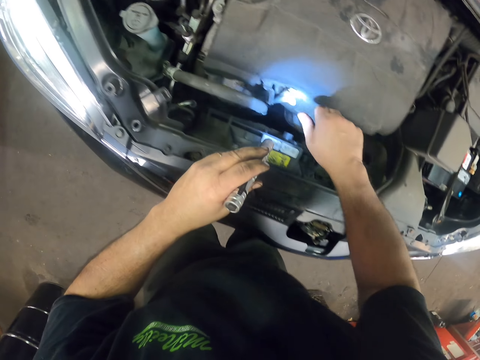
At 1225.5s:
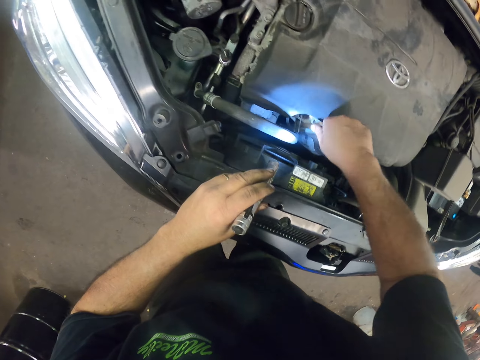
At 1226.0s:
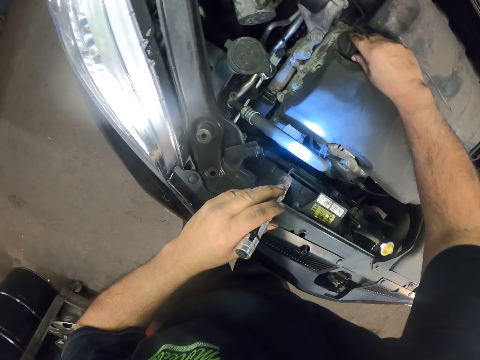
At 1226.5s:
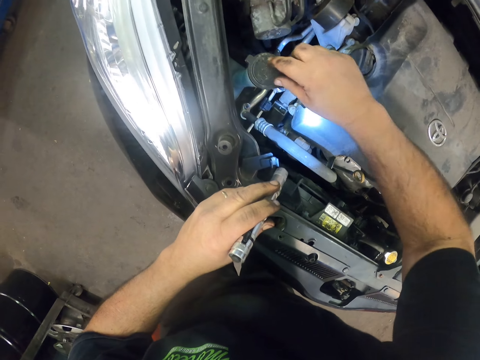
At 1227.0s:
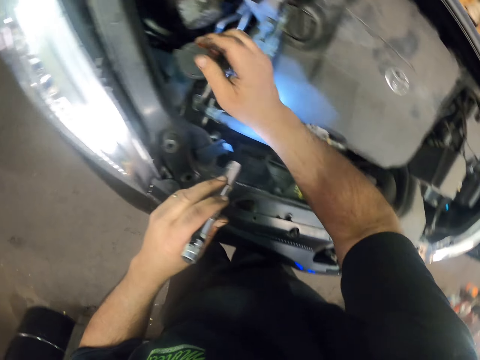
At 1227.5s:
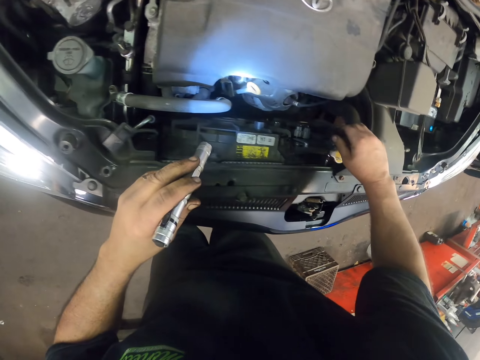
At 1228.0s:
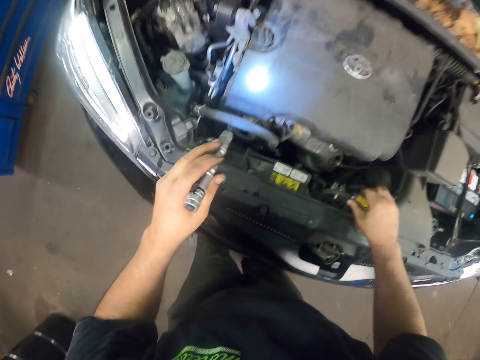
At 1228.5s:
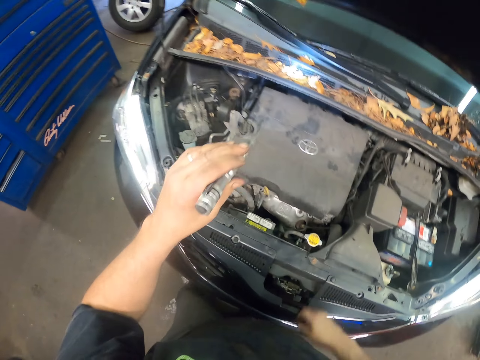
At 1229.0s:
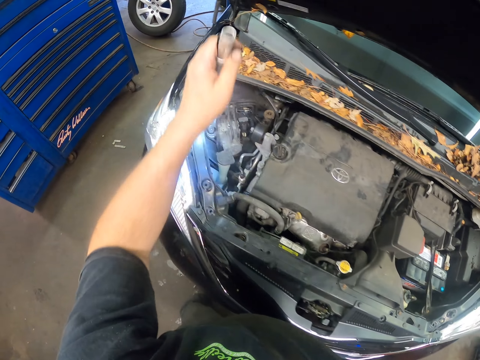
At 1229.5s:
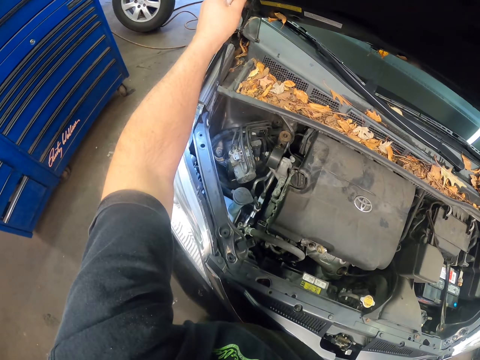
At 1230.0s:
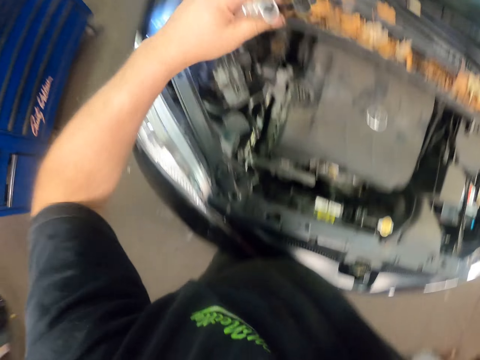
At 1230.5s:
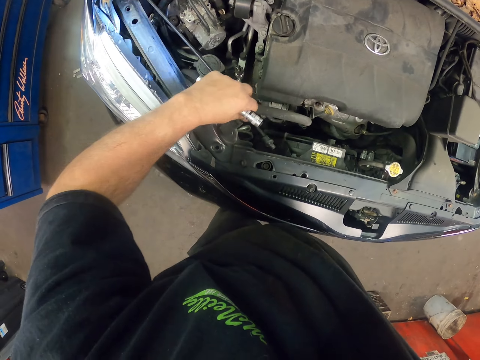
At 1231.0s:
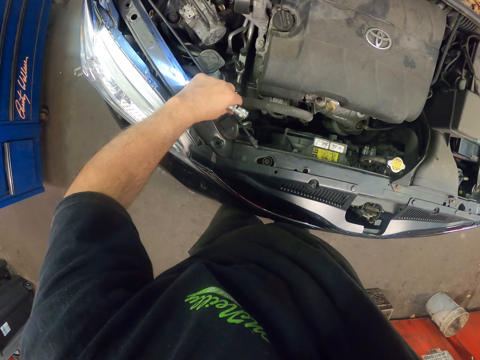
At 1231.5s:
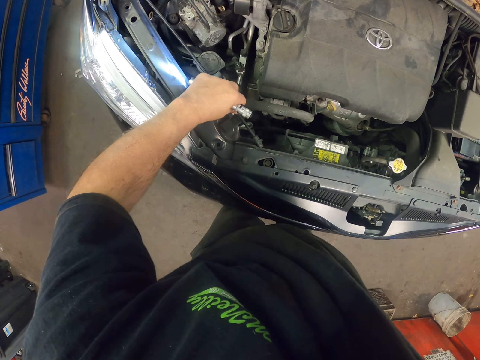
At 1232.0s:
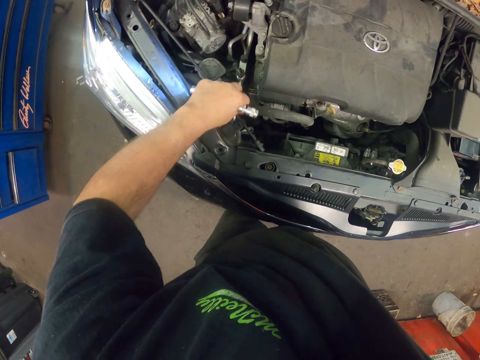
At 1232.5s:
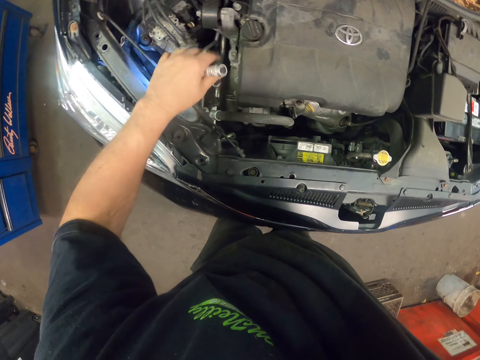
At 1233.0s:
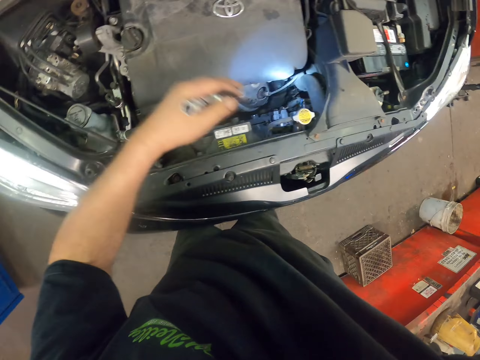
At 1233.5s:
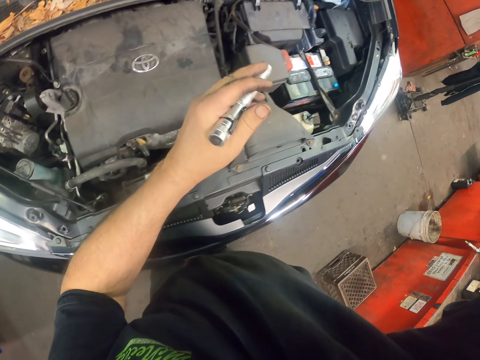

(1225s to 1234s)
The camera wearer closes the bonnet. They hold something.

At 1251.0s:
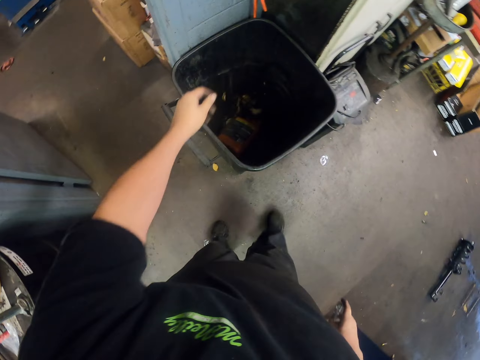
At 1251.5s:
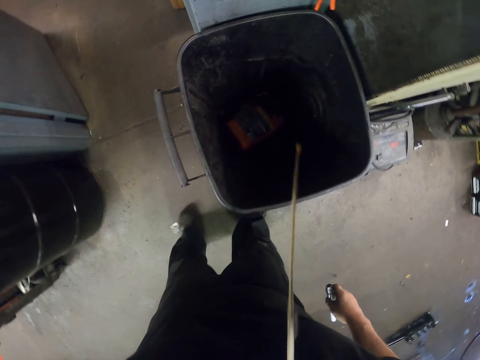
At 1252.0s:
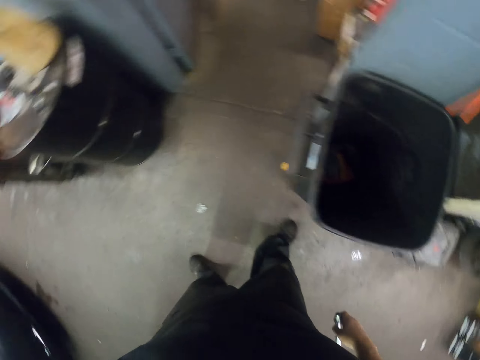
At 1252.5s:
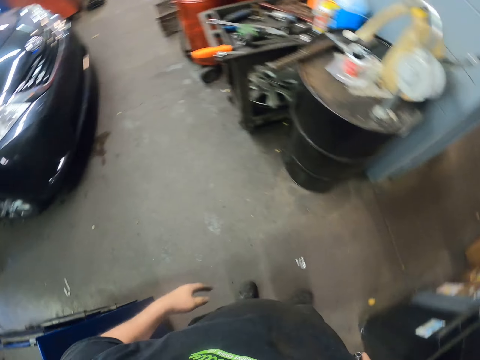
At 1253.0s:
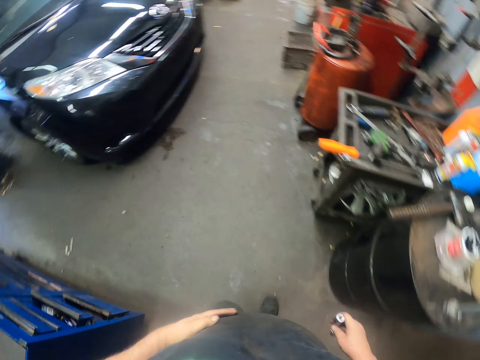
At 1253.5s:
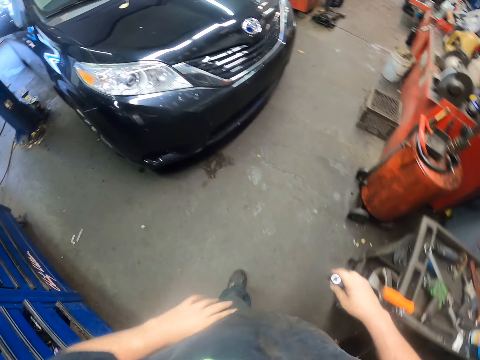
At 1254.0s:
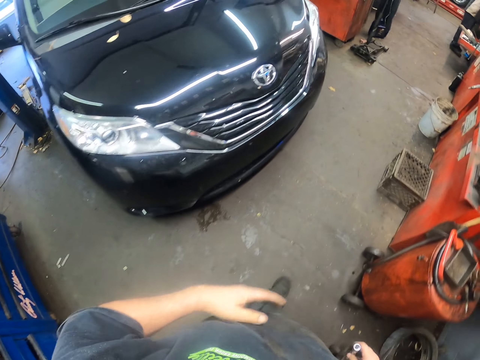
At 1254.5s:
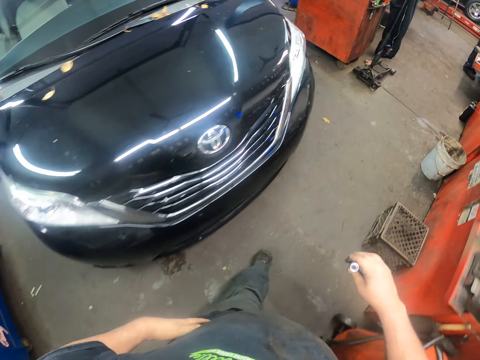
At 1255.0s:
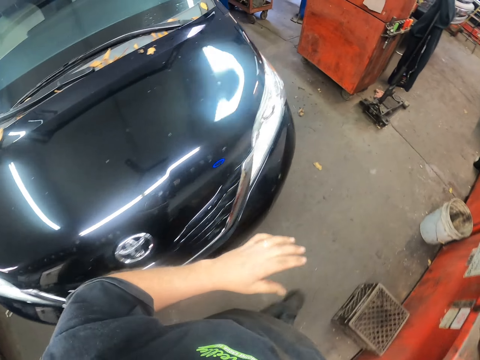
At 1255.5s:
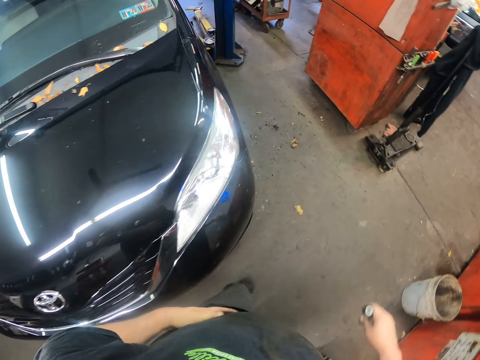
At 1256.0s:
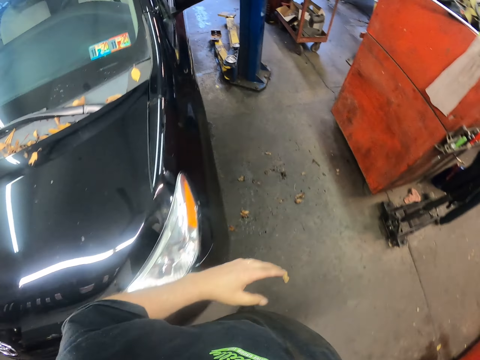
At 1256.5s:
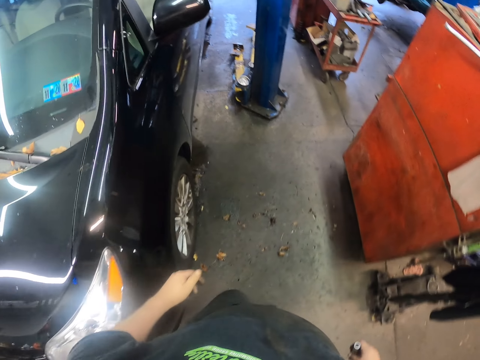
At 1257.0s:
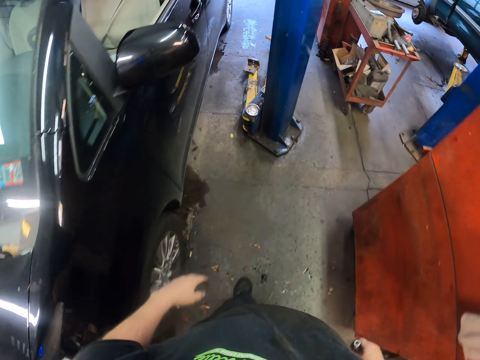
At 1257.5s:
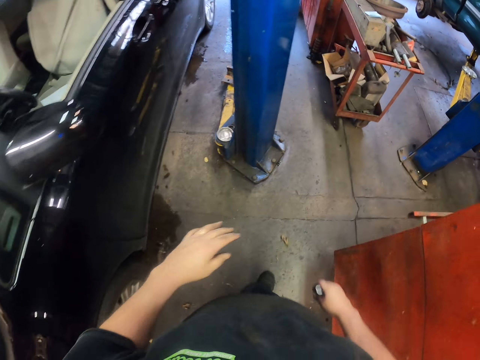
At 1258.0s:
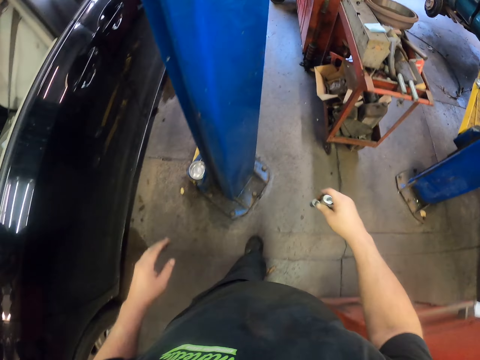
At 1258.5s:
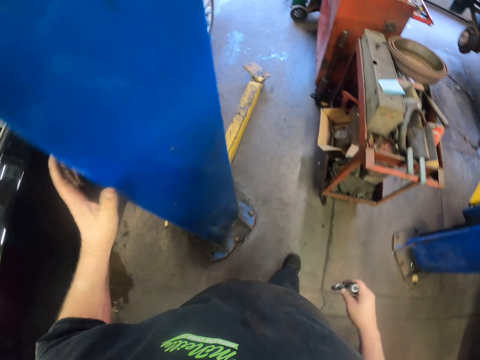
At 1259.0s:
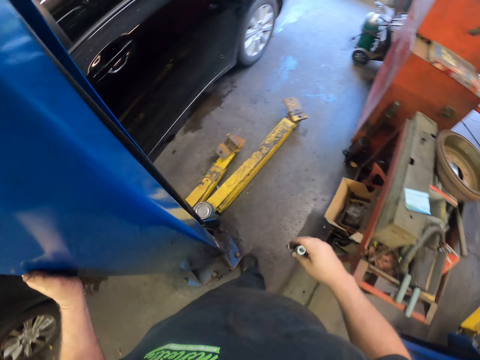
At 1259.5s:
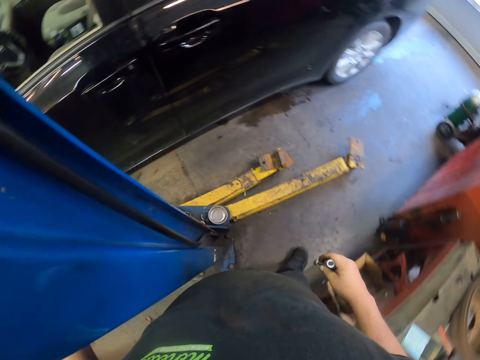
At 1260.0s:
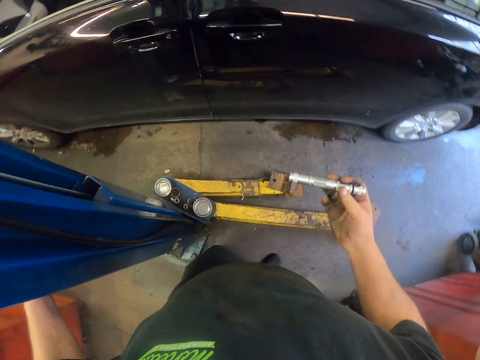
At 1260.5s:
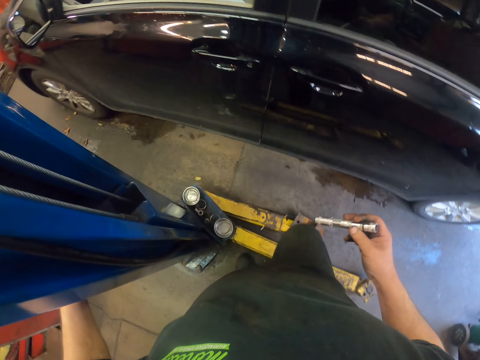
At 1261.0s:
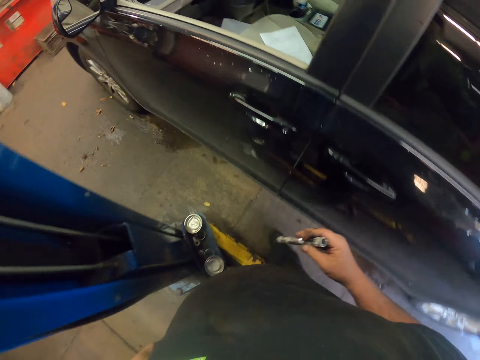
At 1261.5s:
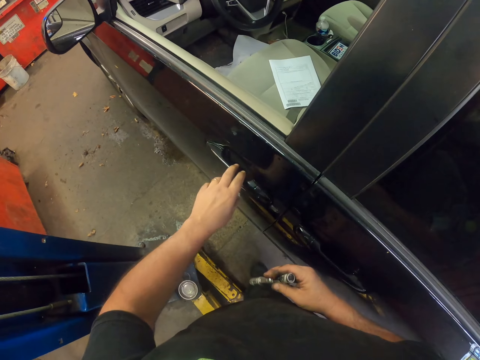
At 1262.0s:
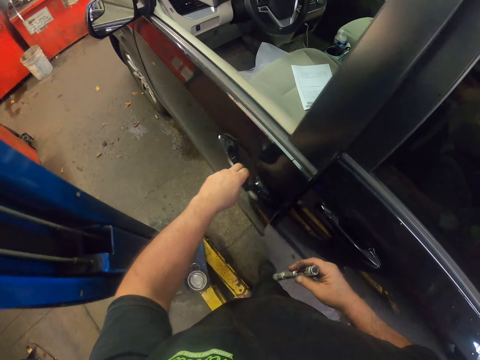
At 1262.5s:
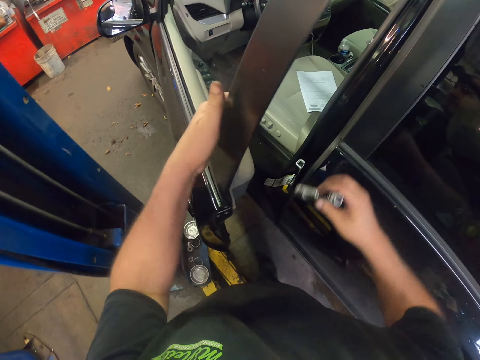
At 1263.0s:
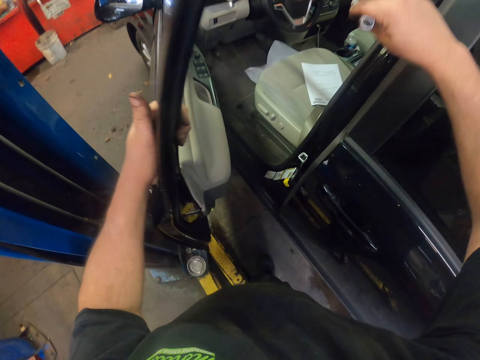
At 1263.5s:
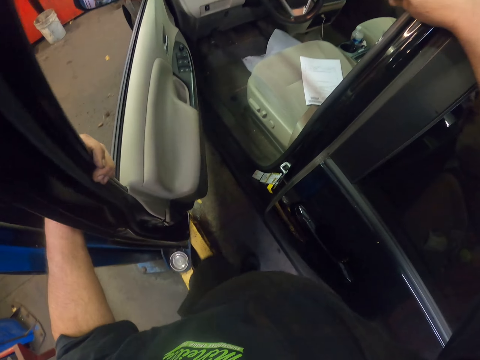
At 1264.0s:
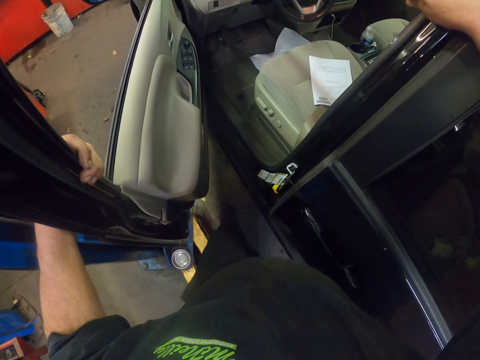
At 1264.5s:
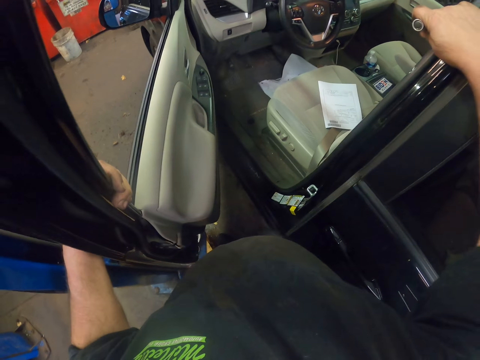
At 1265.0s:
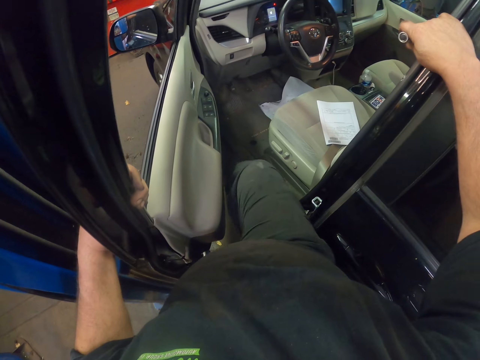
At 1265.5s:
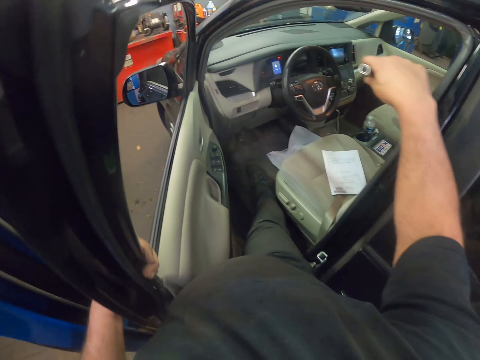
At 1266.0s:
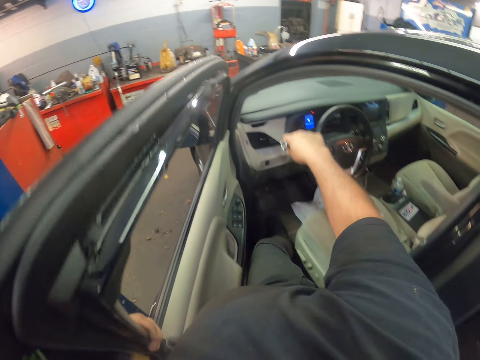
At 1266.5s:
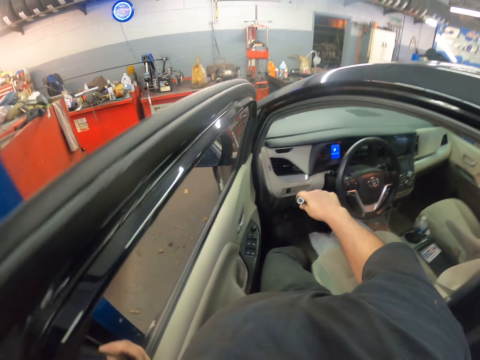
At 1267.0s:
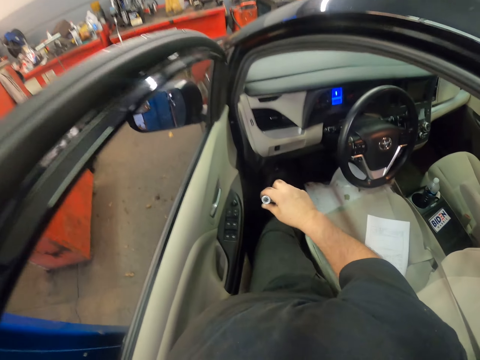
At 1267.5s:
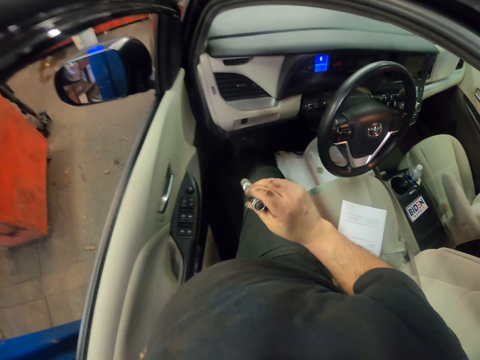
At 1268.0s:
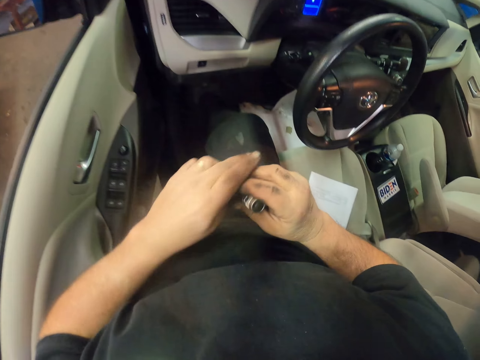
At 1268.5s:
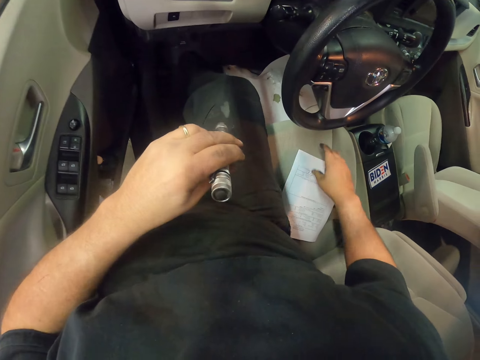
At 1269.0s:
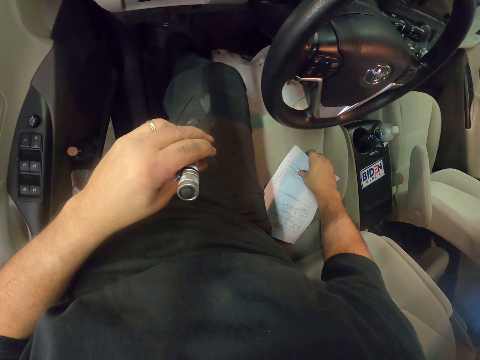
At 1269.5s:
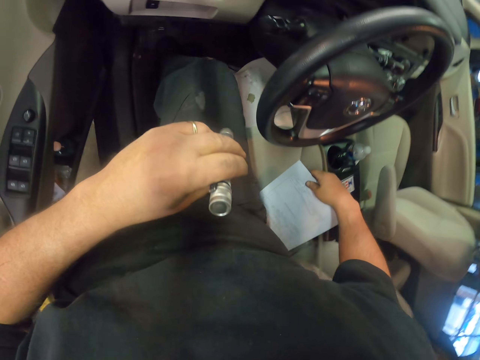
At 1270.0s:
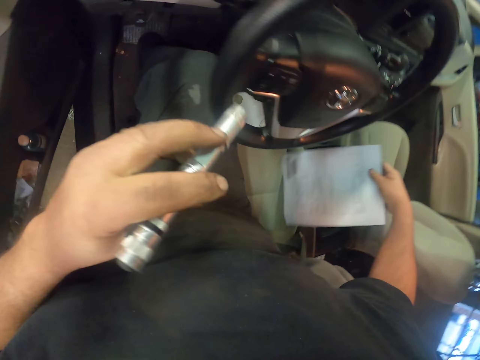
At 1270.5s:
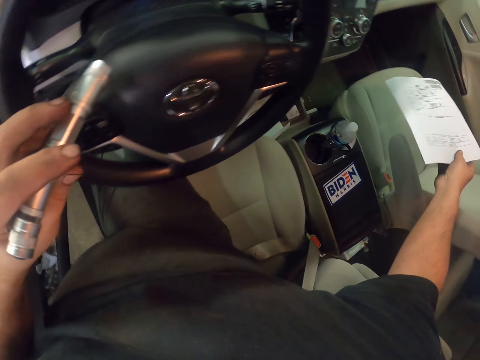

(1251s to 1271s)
The camera wearer throws leaves in the dustbin. They turn around, spit in the dustbin and walk towards the car. They hold the pillar. They touch the hydraulic car lift machine. They open the car's door. They get into the car. They hold a torch or flashlight. They pick up a paper.
